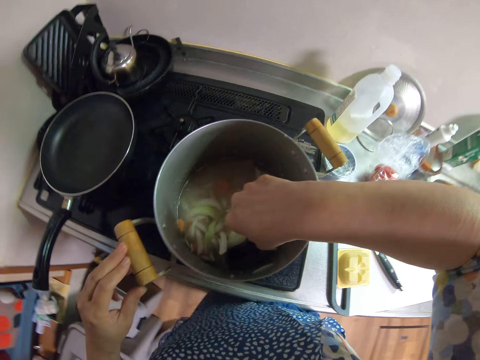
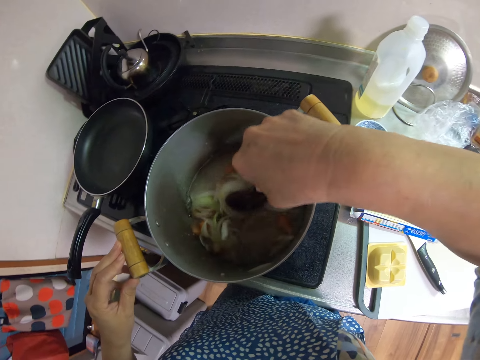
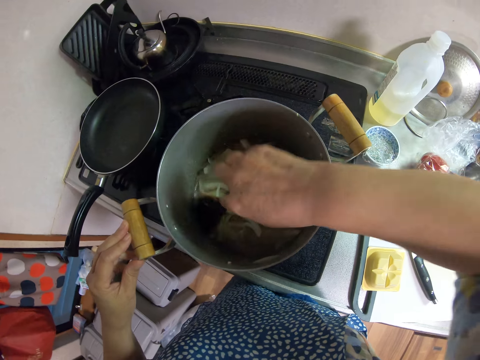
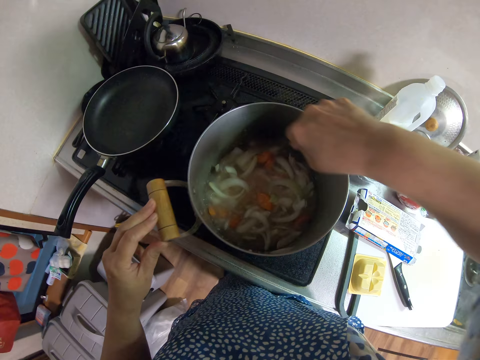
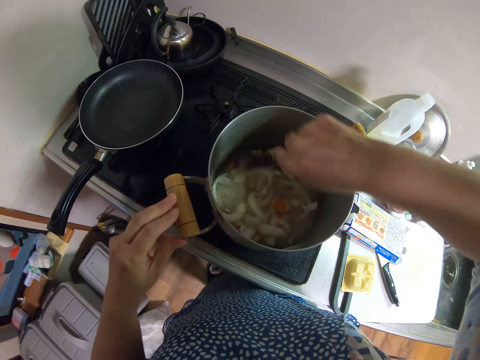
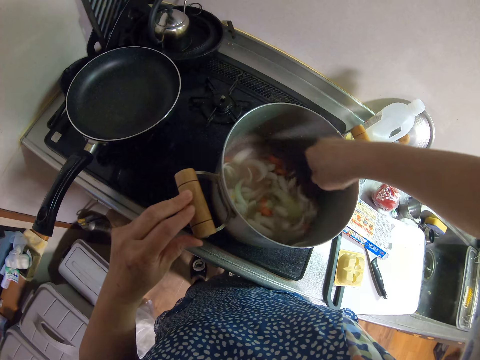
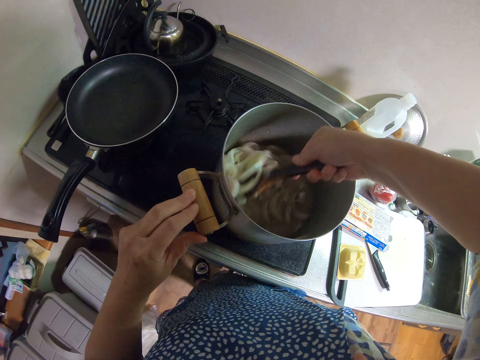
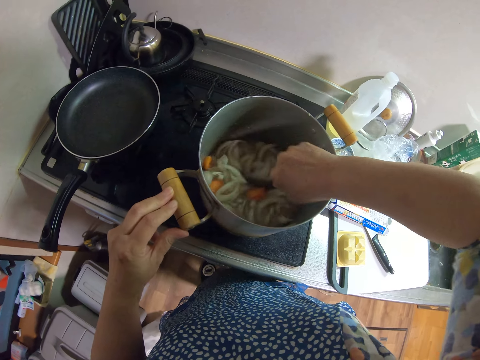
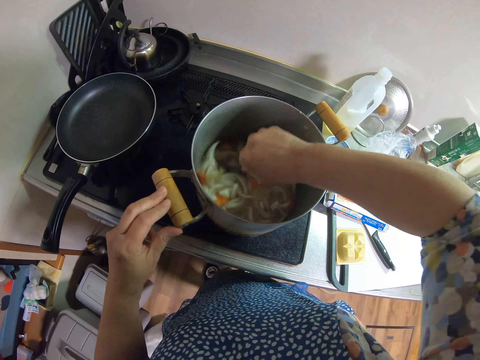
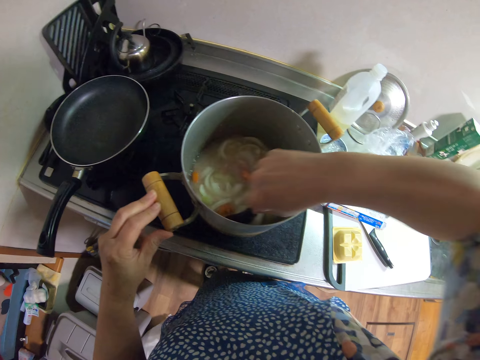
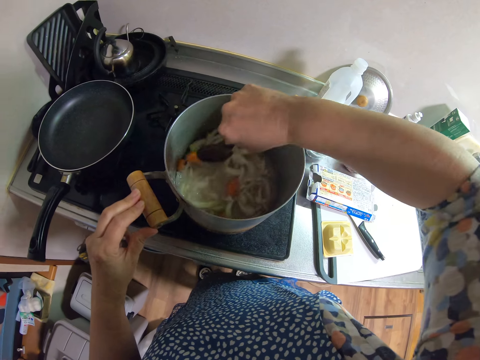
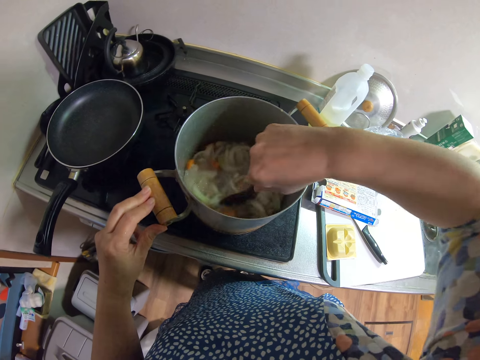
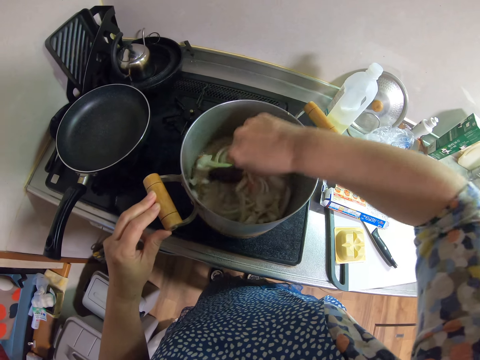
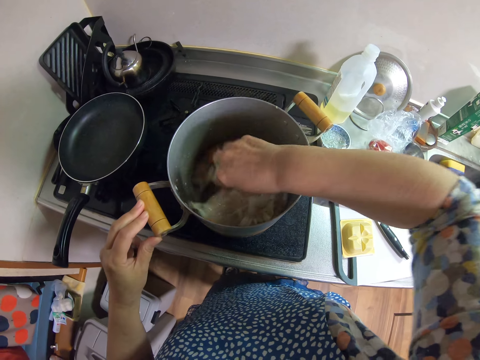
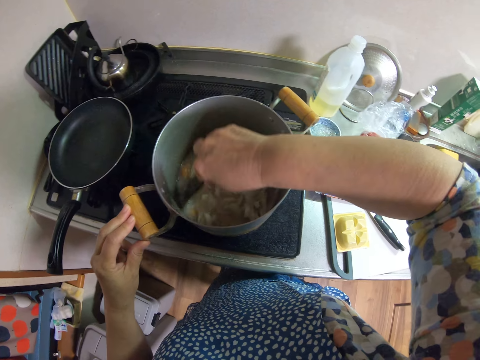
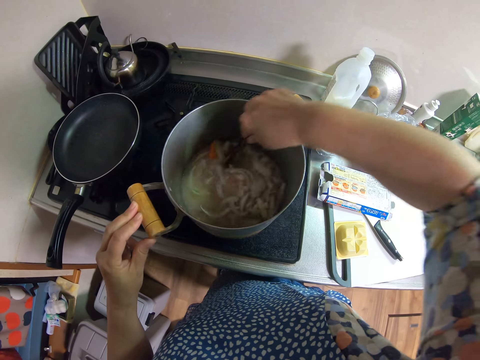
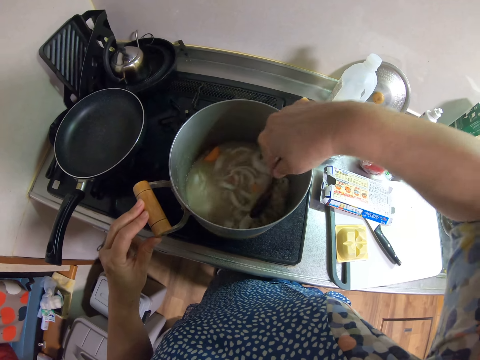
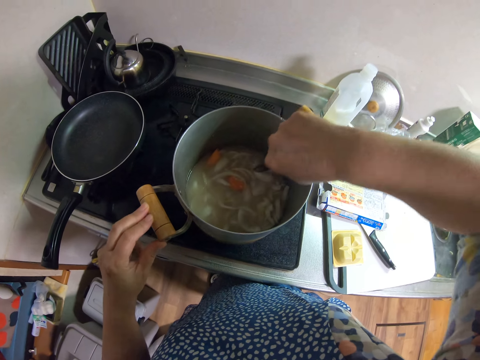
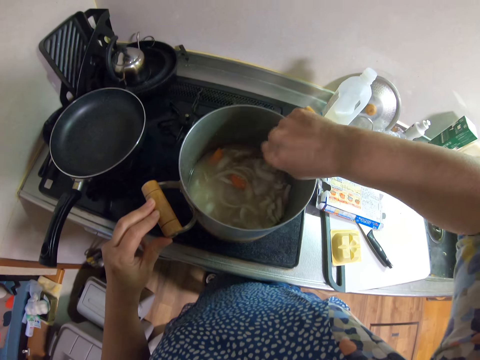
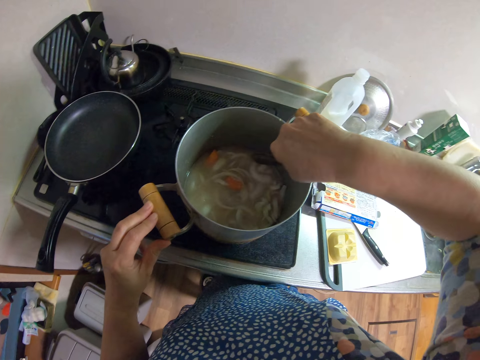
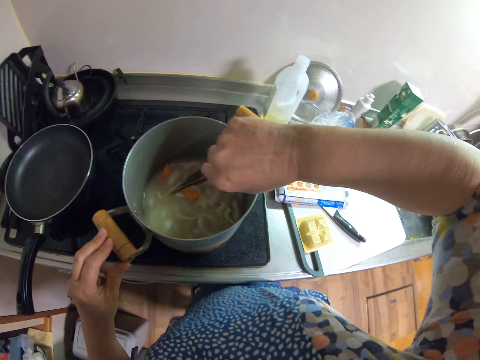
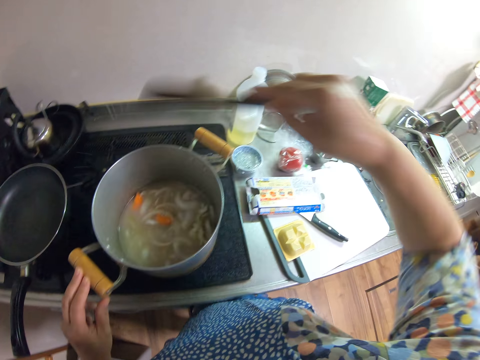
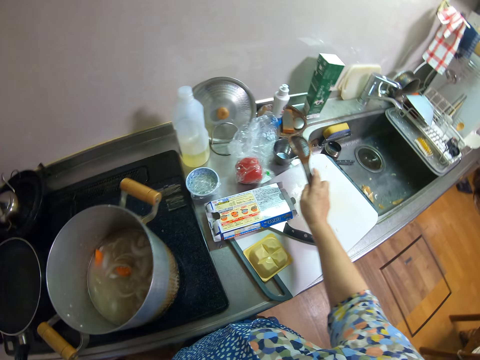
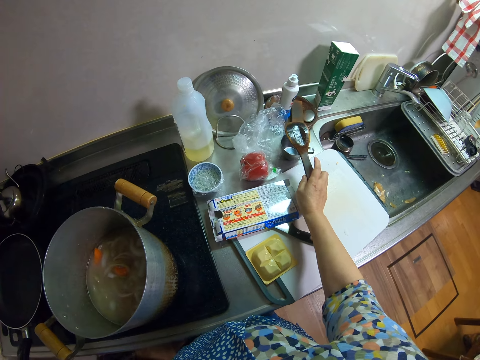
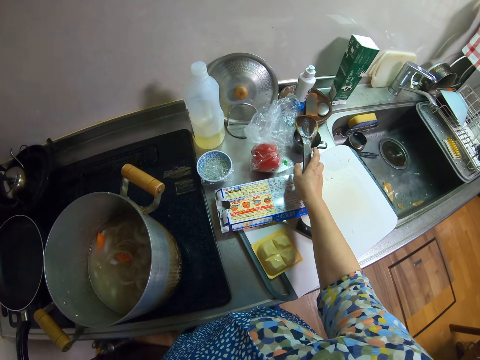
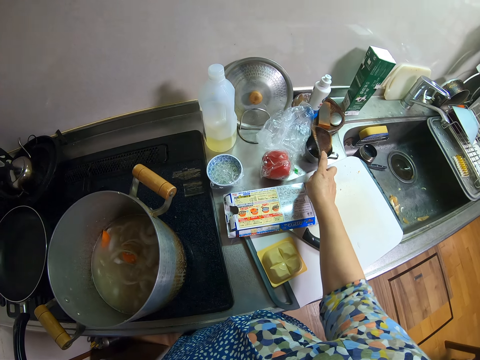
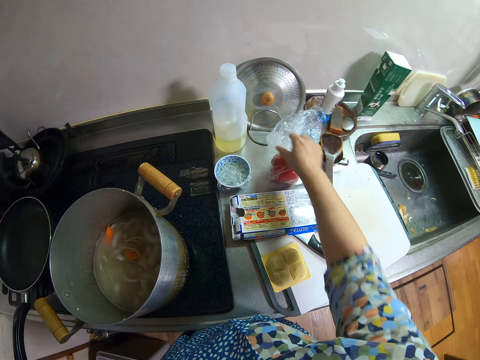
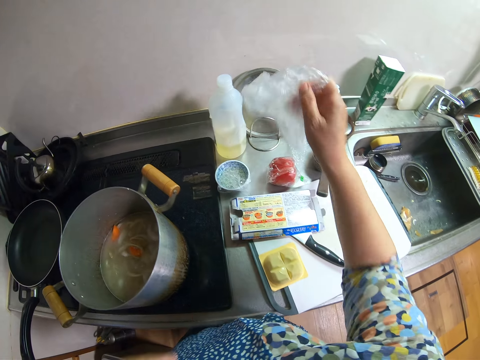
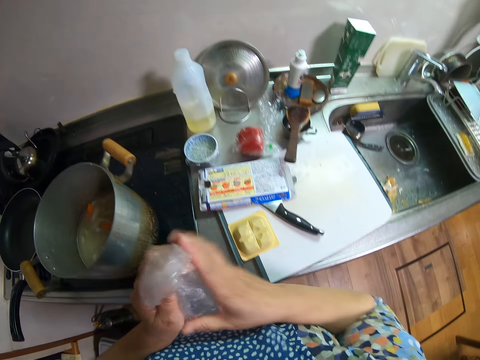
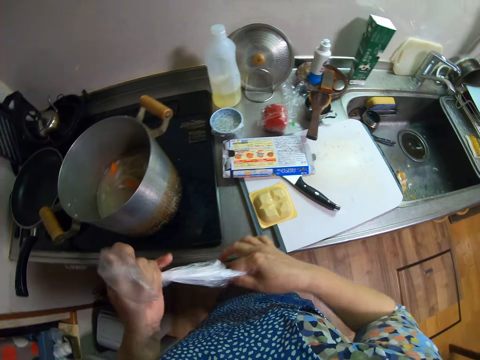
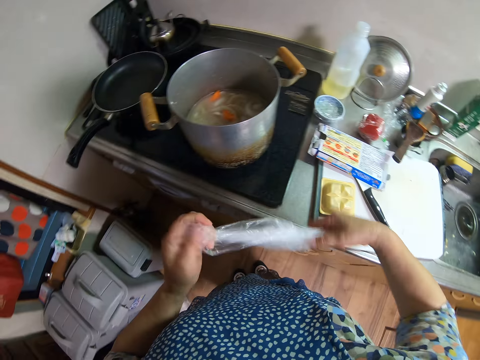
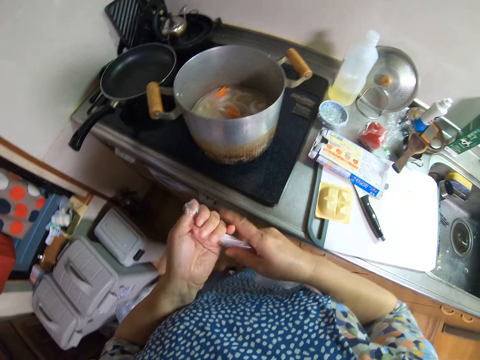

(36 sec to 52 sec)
The camera wearer stirs the content of the pot with the spoon. They hit the cooking pot with the flat spoon. They put the flat spoon on the cup. They pick up a plastic paper or nylon on the countertop. They straighten the plastic paper. They wrap the nylon.

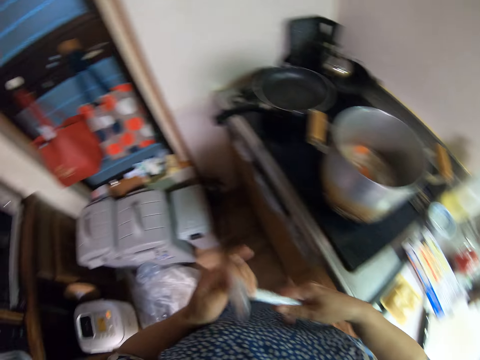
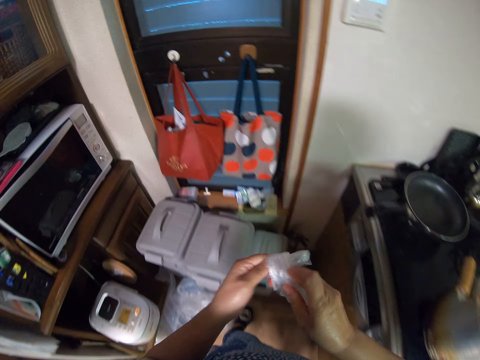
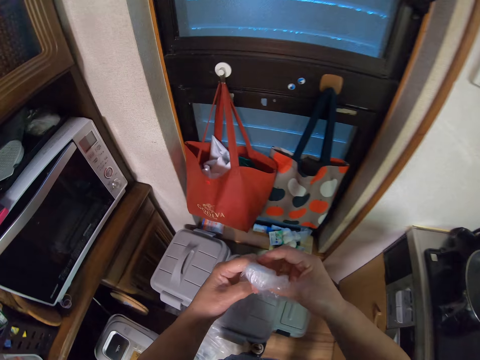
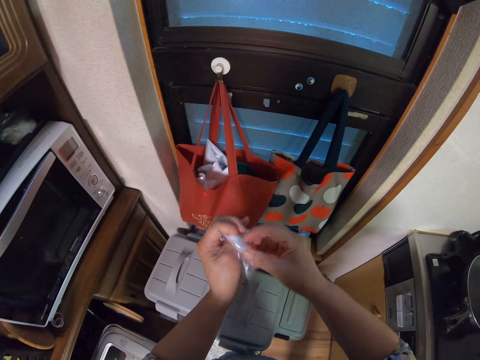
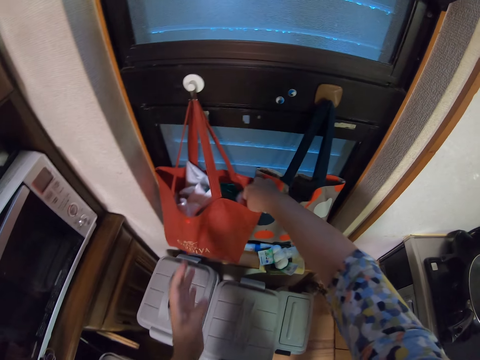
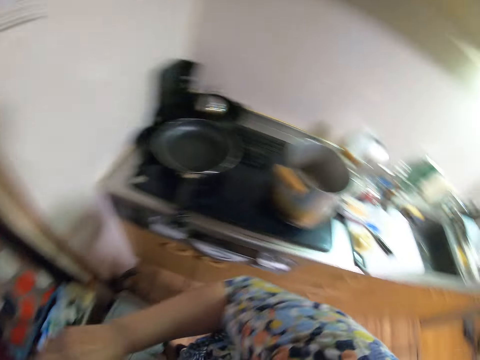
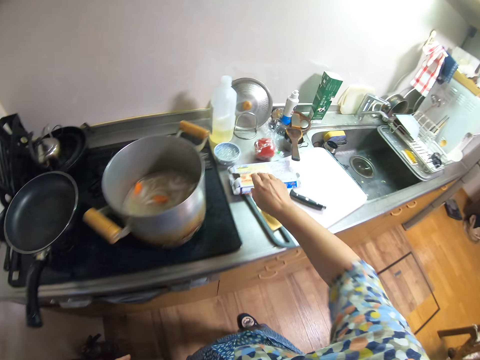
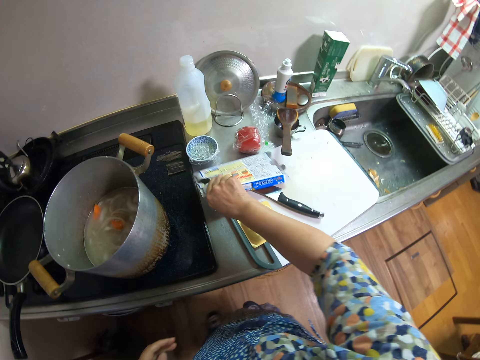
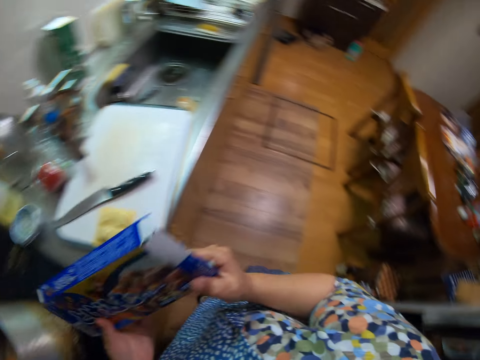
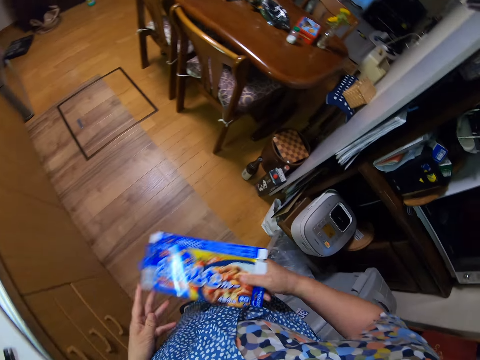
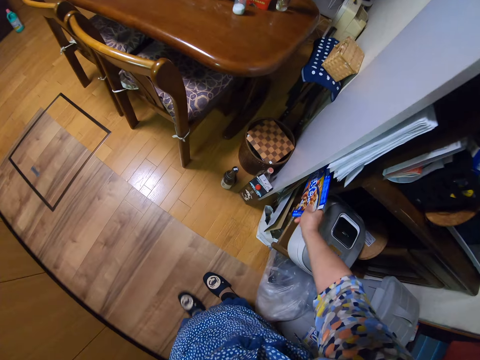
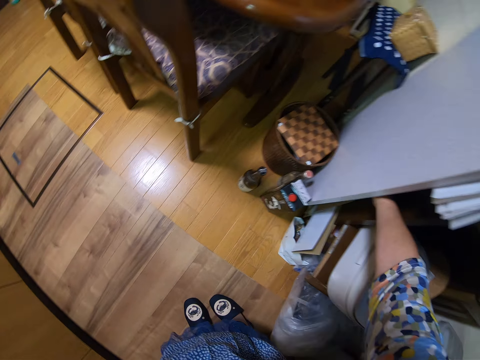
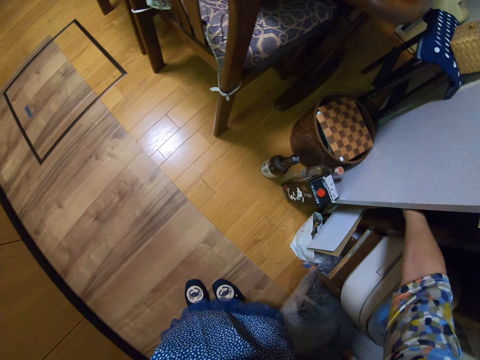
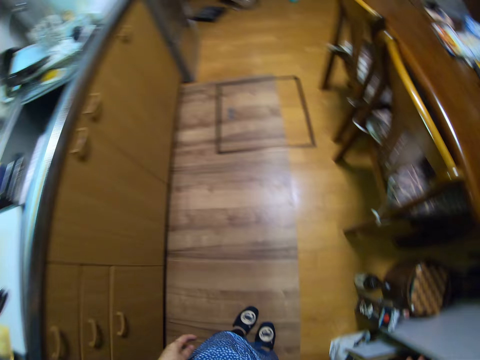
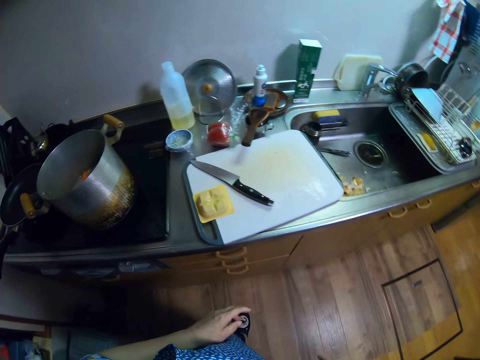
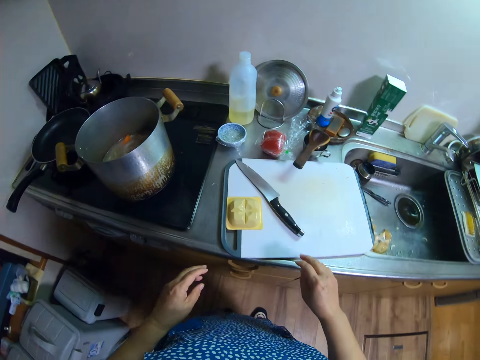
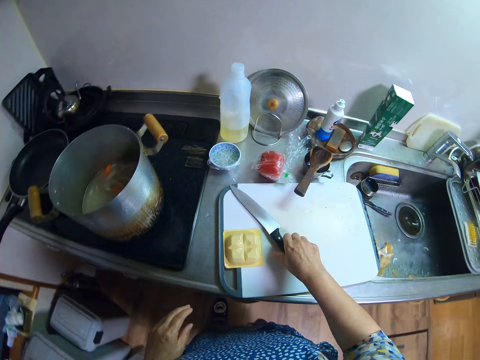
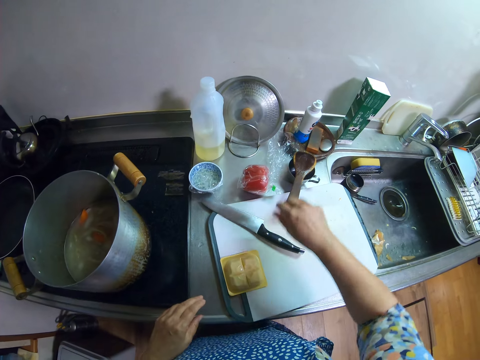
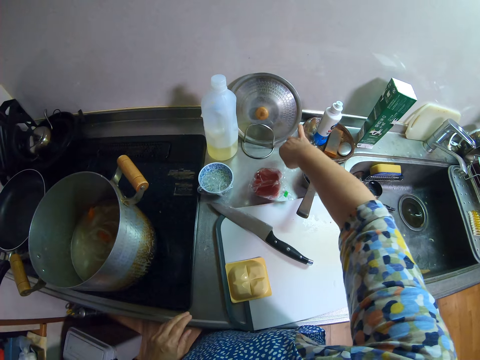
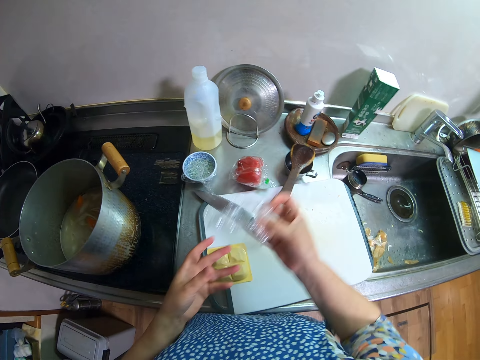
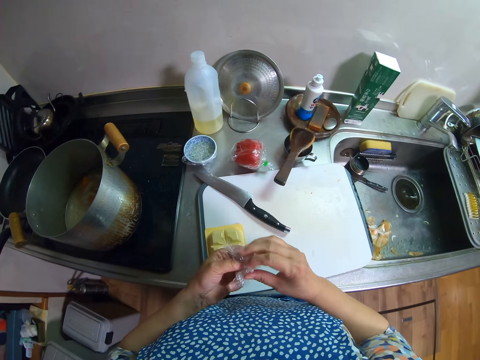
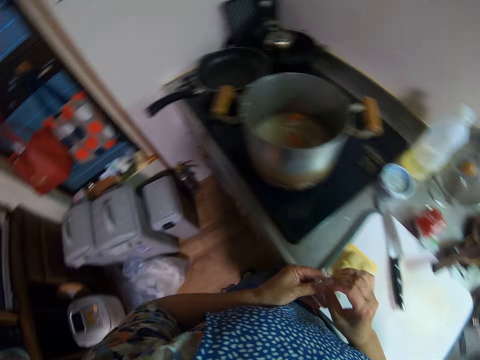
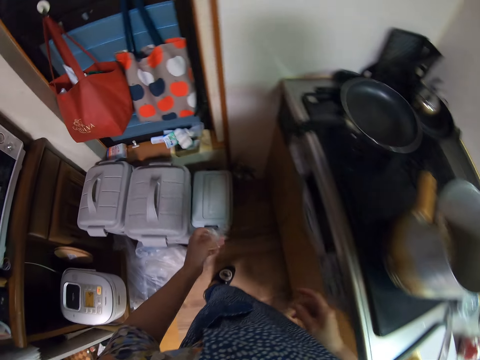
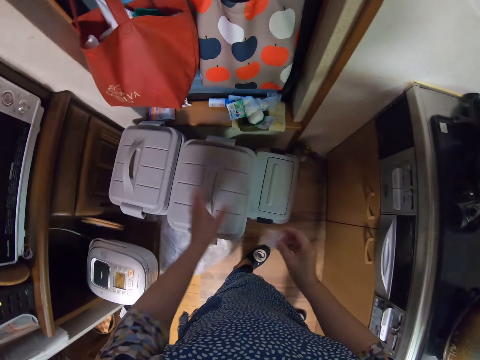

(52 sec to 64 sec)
The camera wearer folds the plastic paper. They put the plastic paper in a woven bag. They turn around. They take a carton on a cutting board on the table. They turn around. They put the carton in a shelf in a corner. They turn around. They walk around the house. They adjust a knife on the cutting board. They take another nylon or plastic paper from the table. They fold the plastic paper. They turn around. They wrap the nylon.
